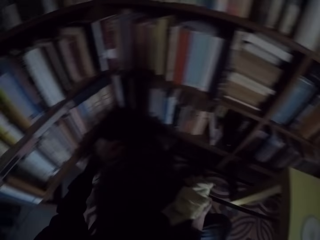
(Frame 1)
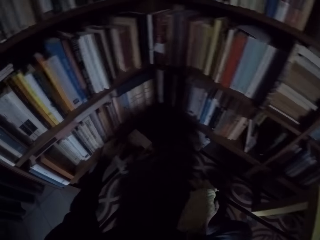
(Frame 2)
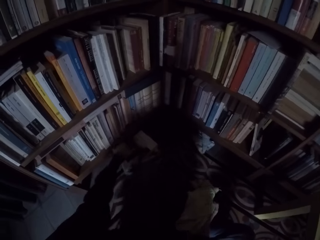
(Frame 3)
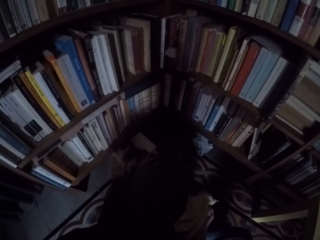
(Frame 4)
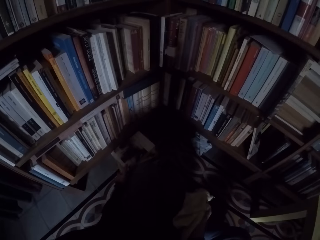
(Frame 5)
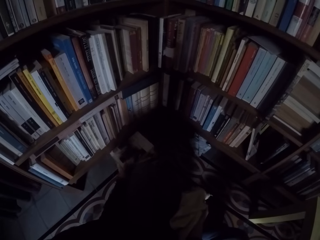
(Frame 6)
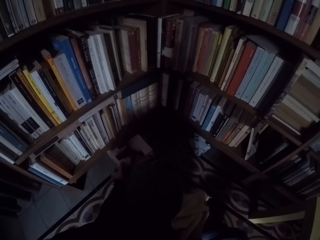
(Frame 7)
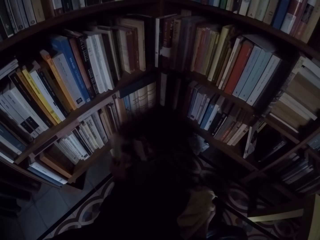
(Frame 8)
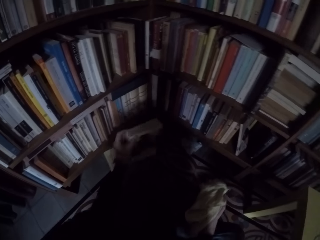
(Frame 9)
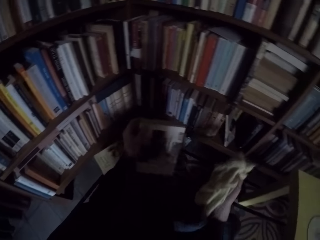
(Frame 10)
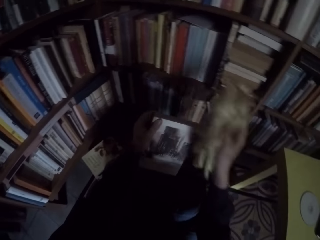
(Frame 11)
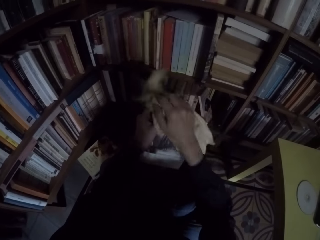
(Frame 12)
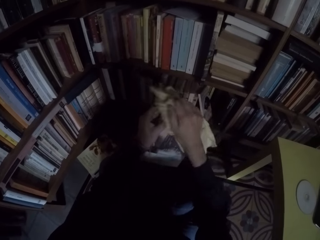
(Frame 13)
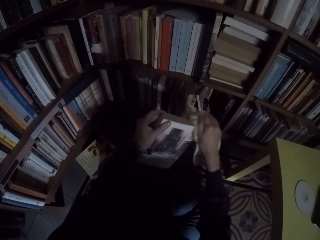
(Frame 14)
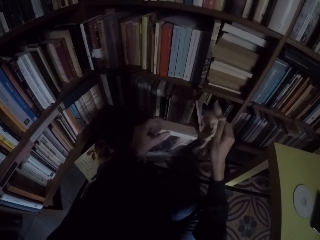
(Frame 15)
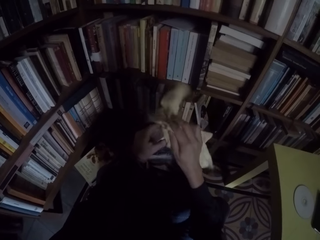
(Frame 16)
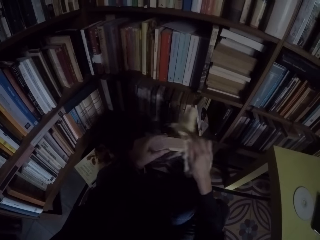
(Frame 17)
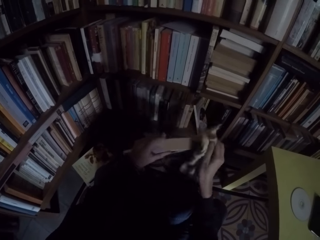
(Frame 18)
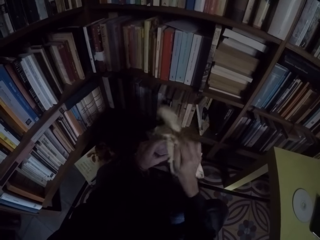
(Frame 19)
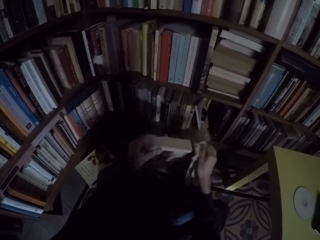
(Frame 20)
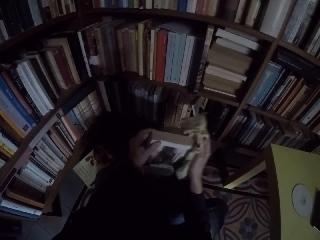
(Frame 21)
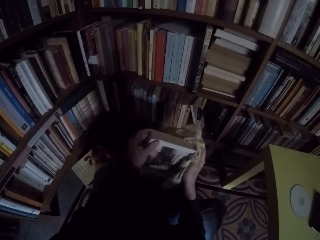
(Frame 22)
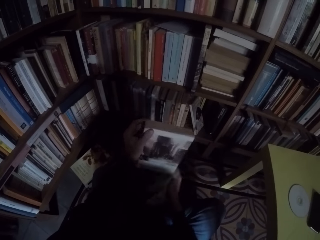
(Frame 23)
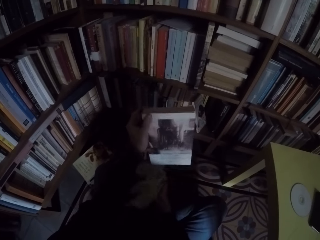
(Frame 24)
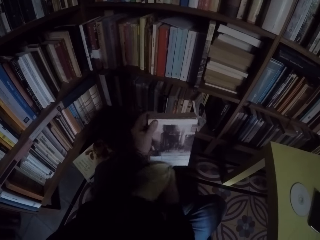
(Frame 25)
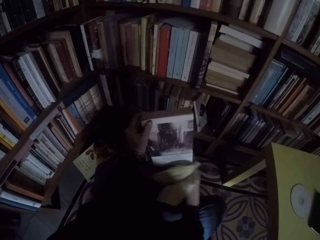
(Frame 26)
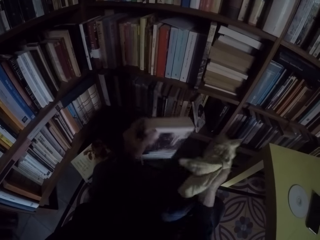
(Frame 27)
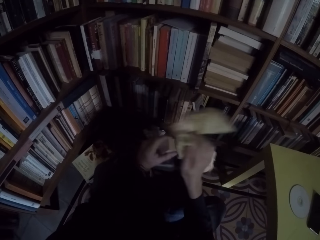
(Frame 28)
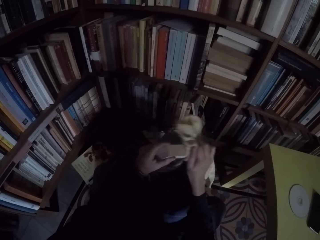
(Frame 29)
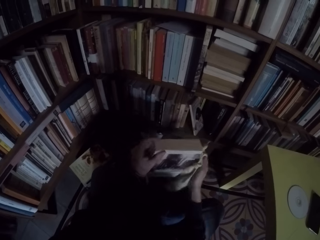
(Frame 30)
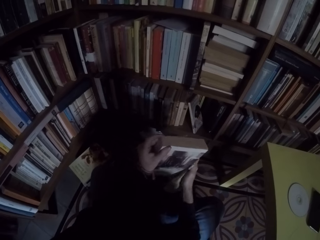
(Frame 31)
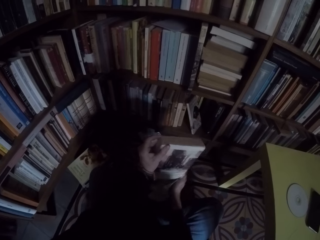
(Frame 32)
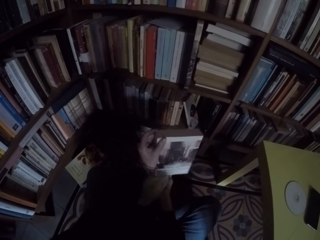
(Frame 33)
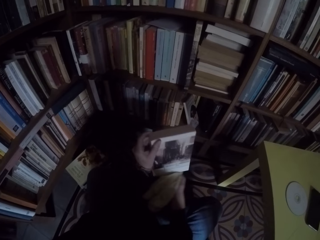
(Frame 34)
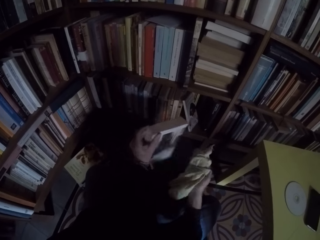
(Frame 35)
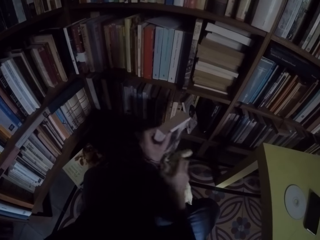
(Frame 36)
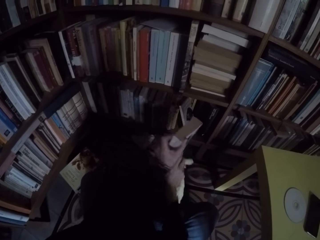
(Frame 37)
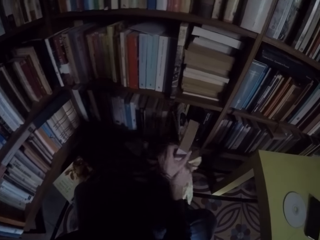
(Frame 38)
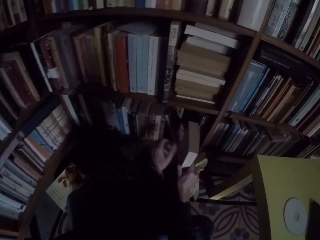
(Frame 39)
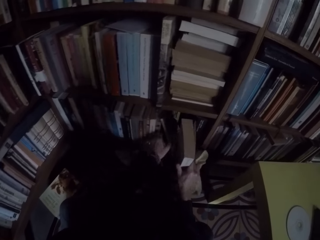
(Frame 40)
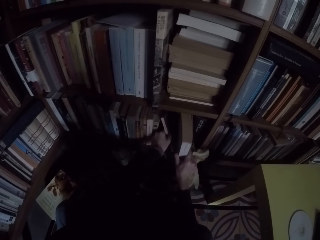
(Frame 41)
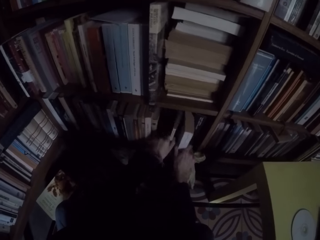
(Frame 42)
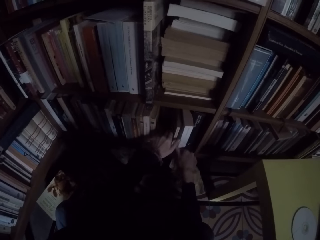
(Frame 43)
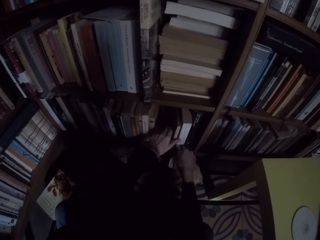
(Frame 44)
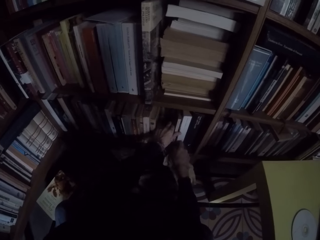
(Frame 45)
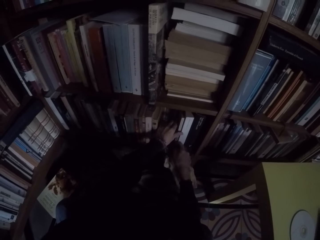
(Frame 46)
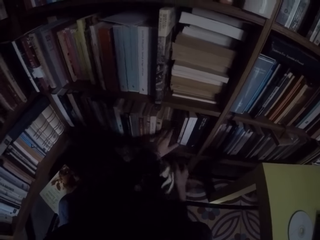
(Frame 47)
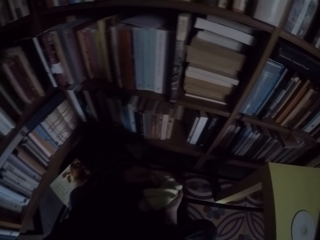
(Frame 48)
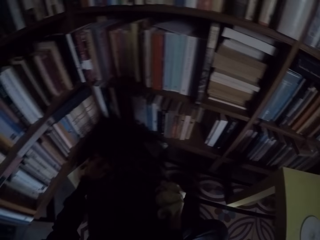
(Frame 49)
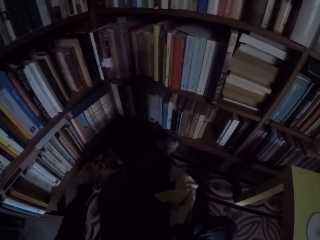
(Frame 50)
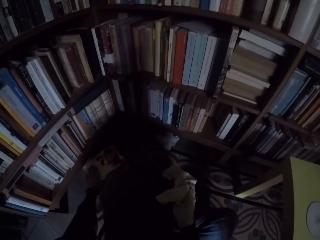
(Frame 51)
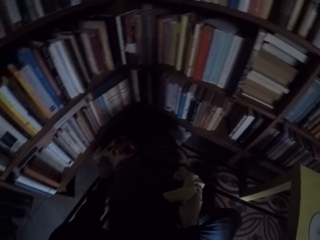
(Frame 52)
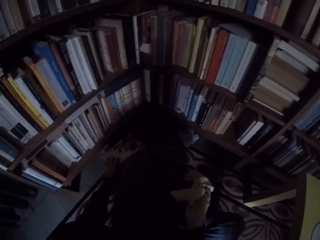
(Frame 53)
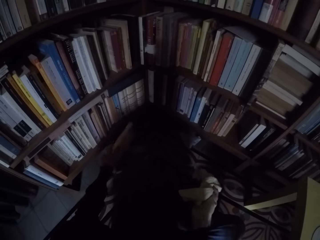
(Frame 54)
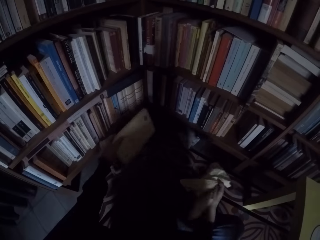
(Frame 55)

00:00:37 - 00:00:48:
The camera wearer picks another book from the stool. They clean the book with the rag. They put the book on the shelf. They hold the wipe towel and pick another book from the stool.

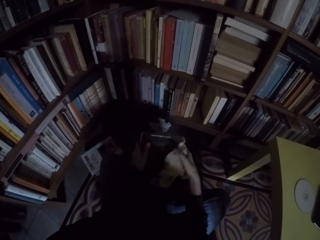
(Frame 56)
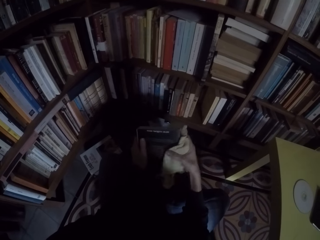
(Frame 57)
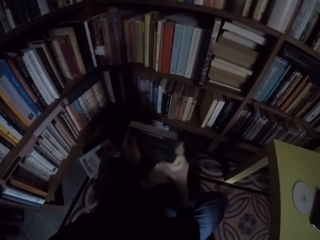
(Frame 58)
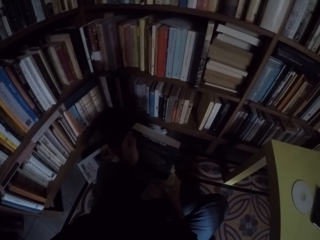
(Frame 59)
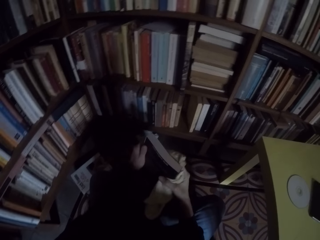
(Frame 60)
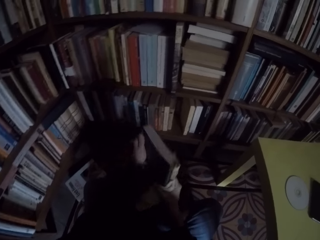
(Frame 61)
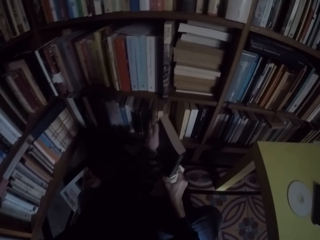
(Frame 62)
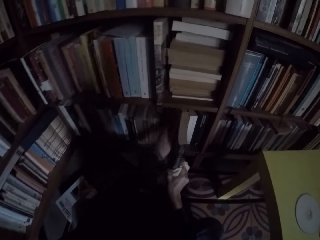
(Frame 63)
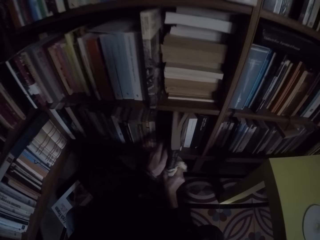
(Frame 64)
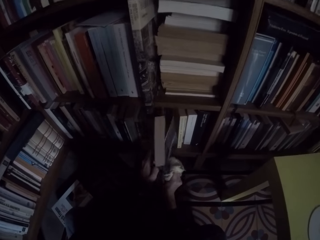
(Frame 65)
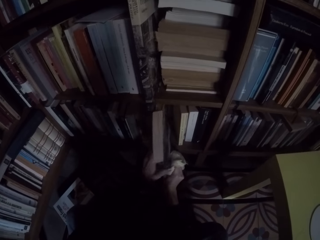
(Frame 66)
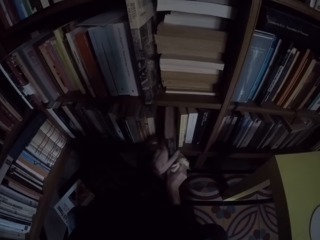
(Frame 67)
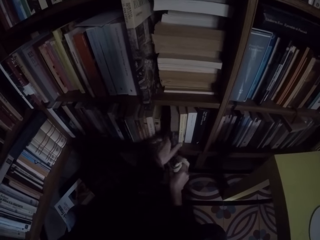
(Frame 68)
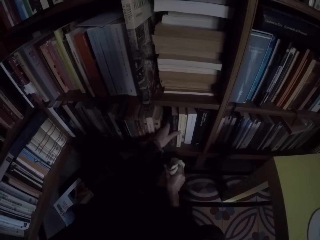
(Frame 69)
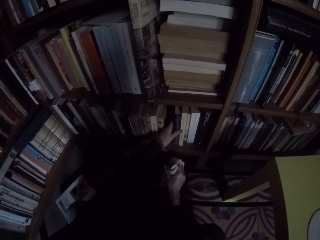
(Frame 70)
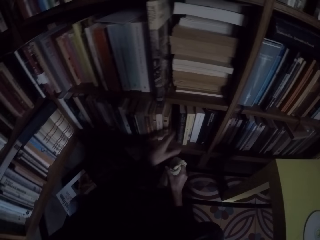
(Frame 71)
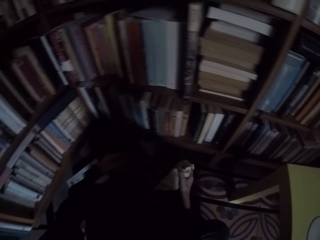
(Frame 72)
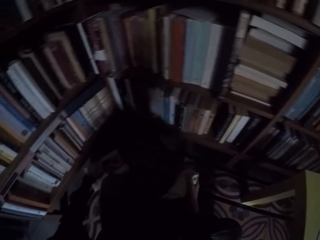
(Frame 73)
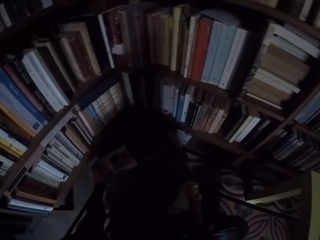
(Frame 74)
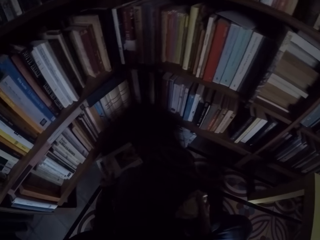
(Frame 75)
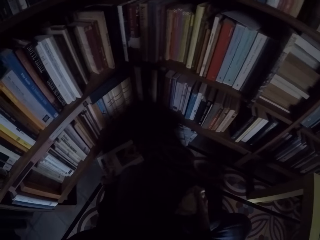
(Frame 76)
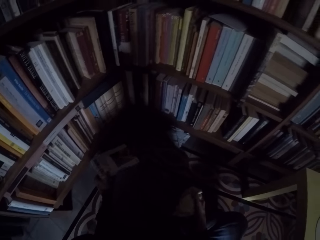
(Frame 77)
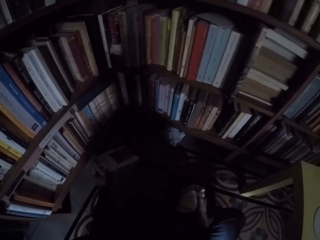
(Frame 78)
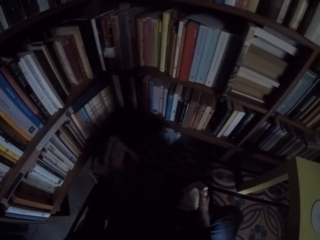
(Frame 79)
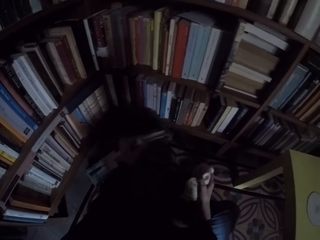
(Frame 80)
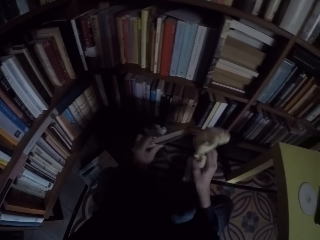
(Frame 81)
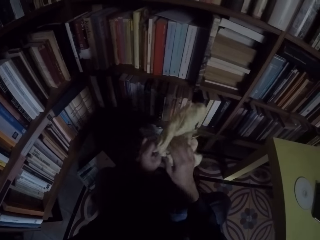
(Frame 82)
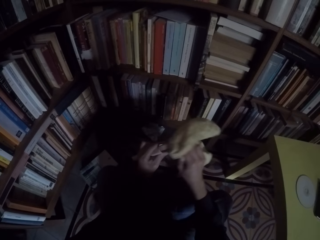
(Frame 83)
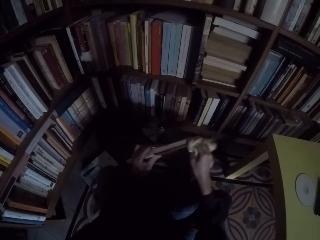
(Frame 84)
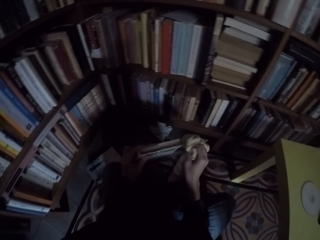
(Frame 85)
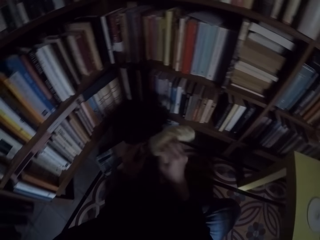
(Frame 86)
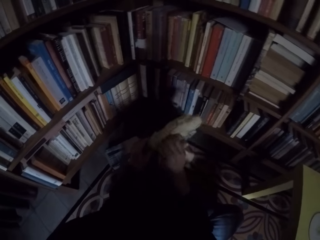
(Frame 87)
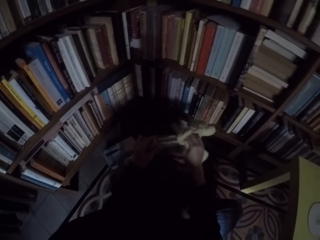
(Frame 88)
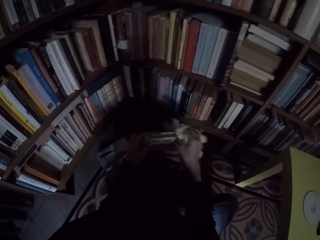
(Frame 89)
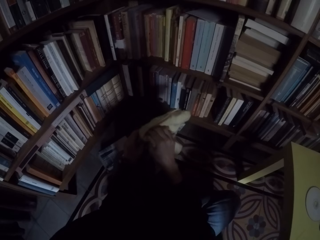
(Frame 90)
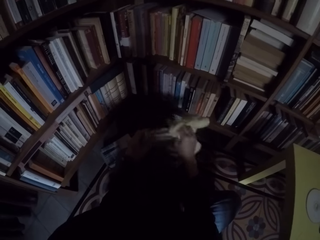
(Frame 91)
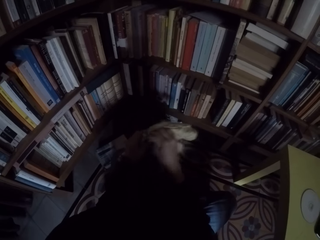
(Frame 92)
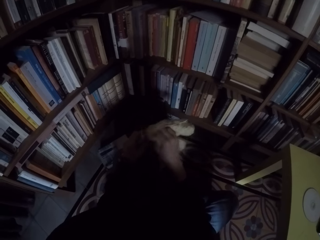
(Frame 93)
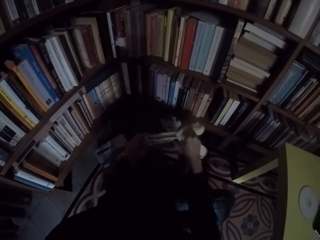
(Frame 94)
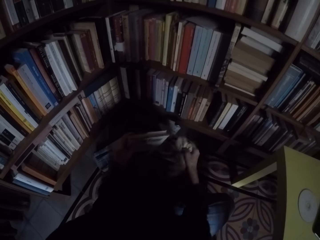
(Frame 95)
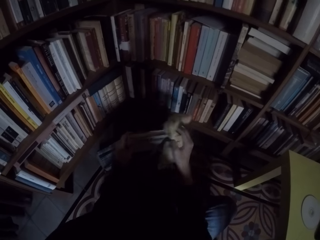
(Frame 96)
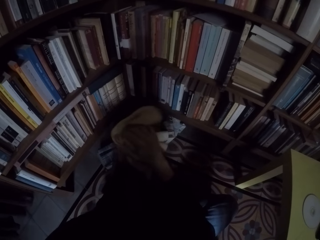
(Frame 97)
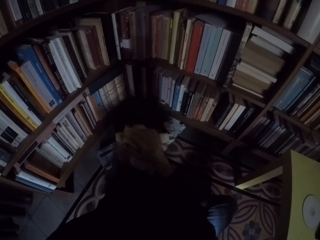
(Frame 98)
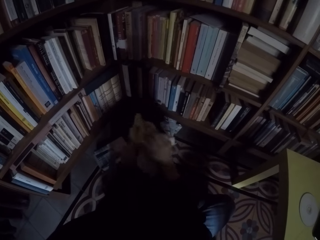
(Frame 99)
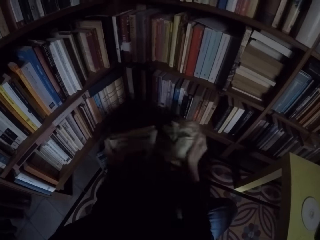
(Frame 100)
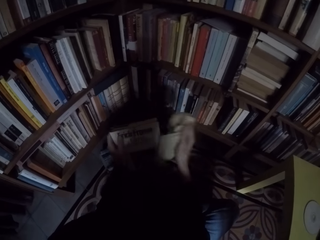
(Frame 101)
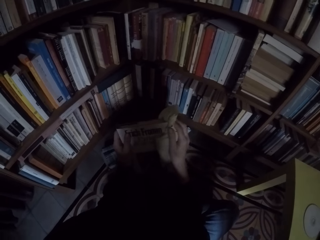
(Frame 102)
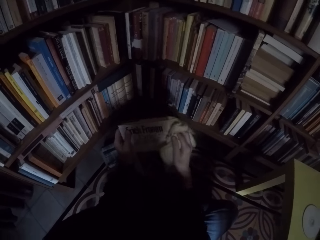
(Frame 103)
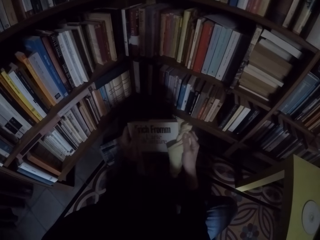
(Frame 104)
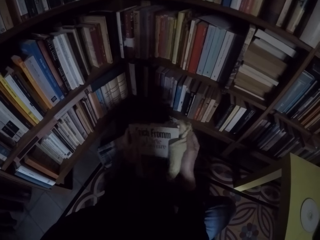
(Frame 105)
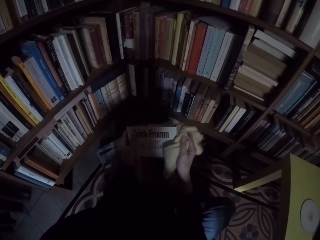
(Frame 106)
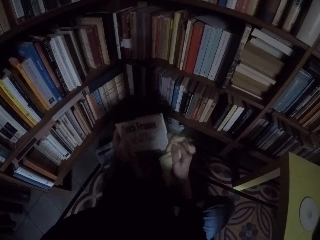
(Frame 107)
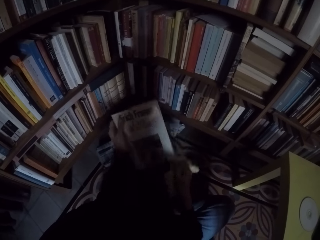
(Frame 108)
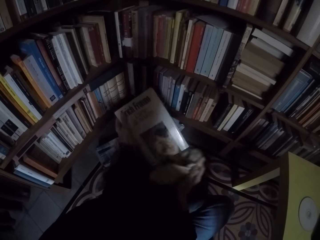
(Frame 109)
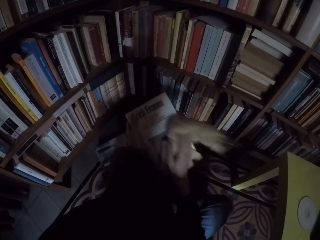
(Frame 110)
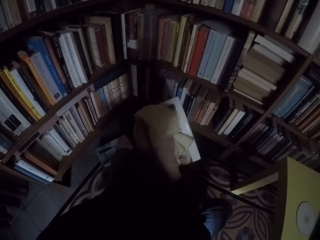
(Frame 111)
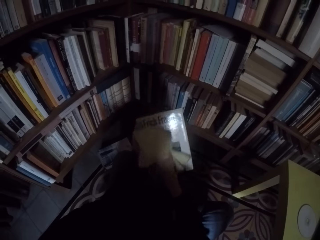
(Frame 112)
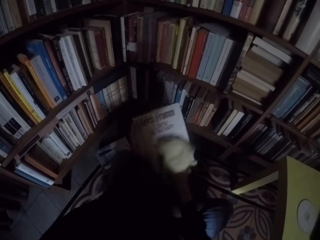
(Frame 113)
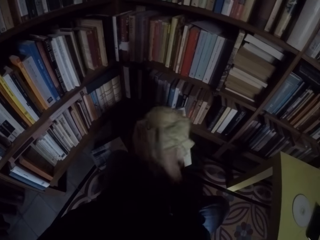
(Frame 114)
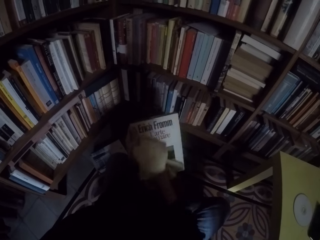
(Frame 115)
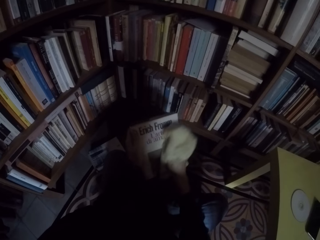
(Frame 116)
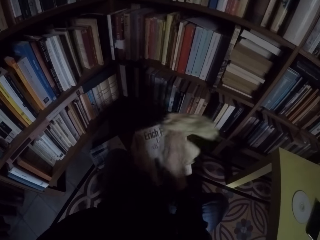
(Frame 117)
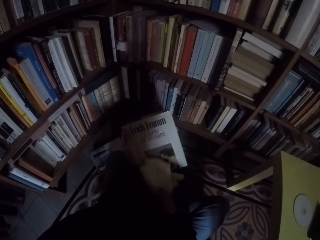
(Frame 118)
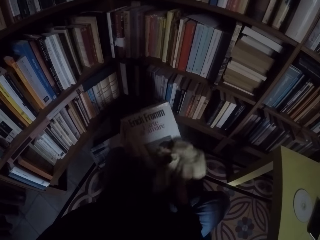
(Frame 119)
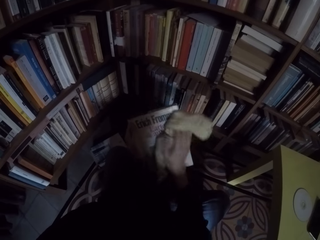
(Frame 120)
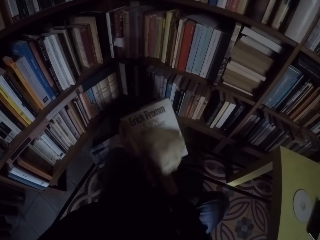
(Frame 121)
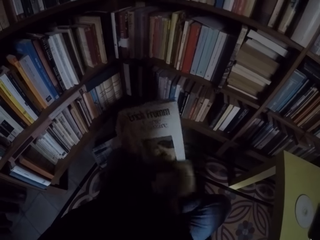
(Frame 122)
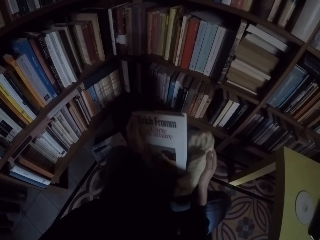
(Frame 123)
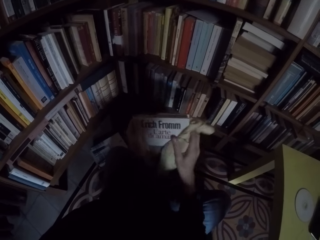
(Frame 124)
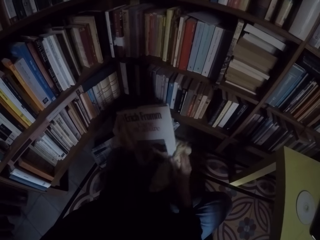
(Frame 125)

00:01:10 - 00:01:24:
The camera wearer puts the book on the shelf. They pick another book from the stool and clean the book with the rag.
